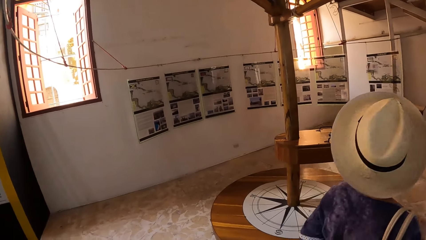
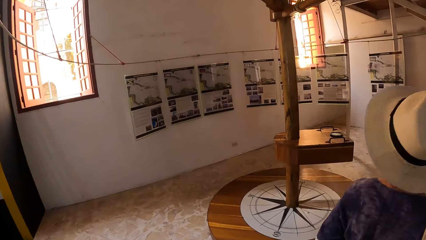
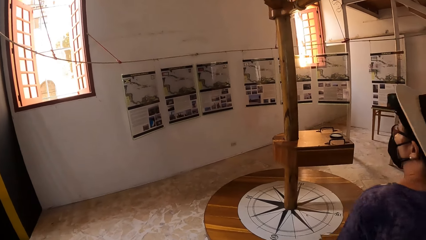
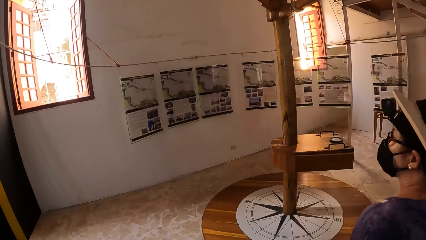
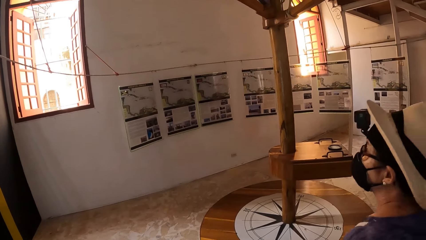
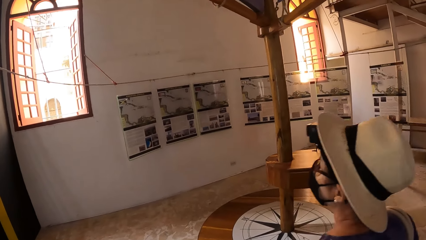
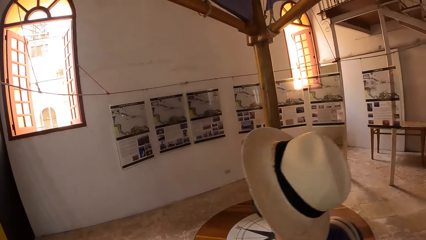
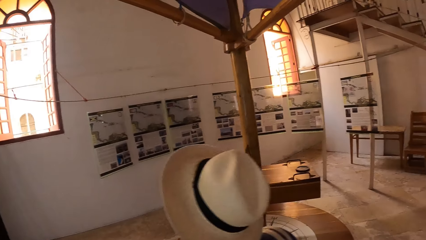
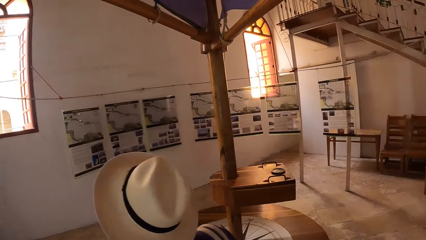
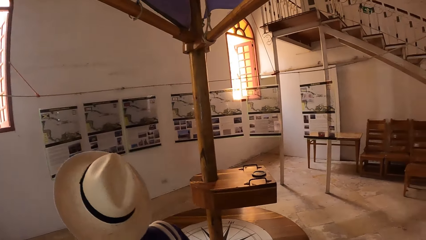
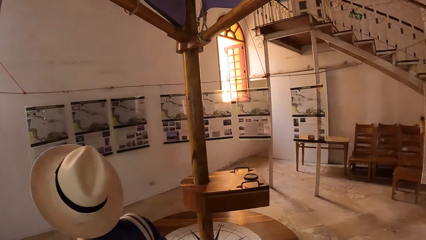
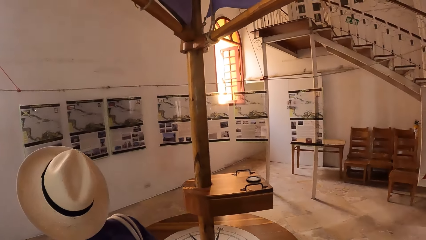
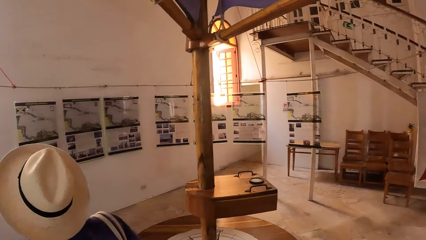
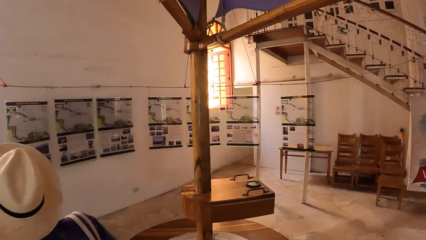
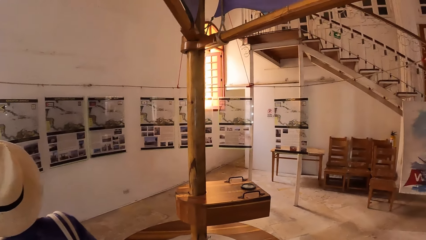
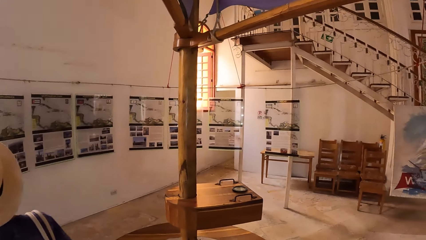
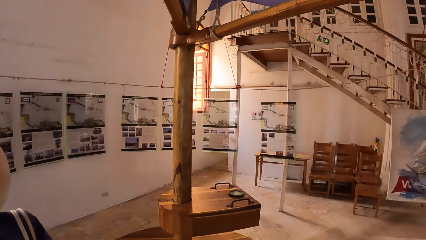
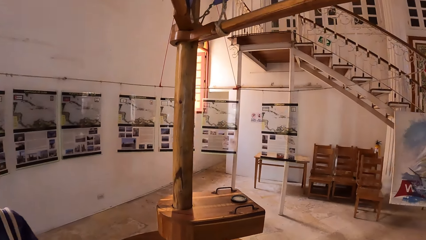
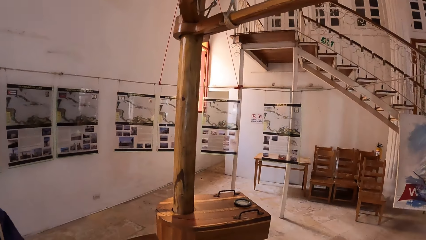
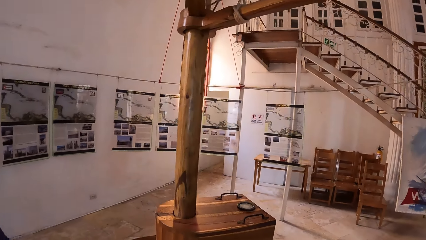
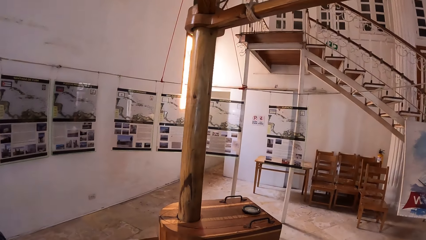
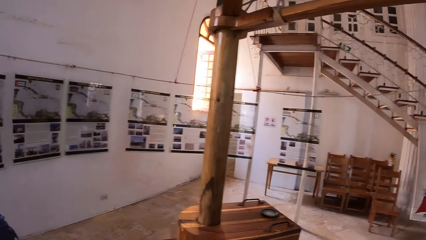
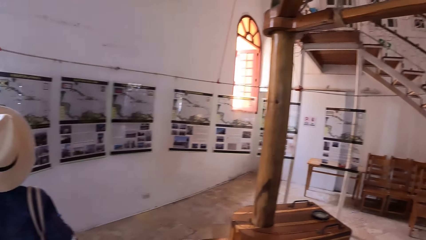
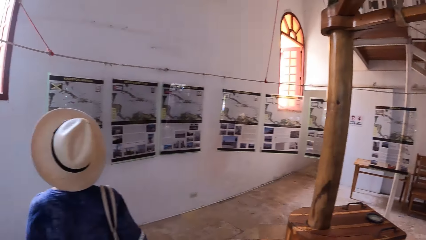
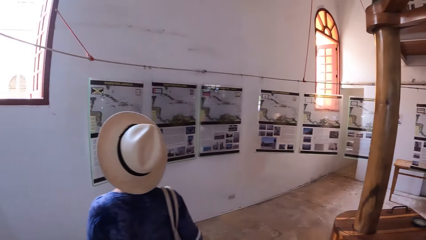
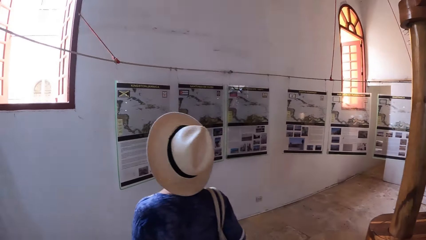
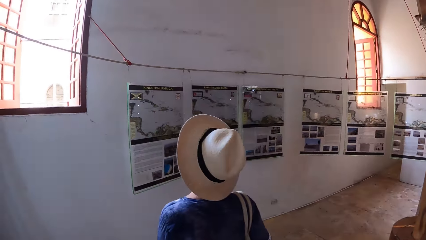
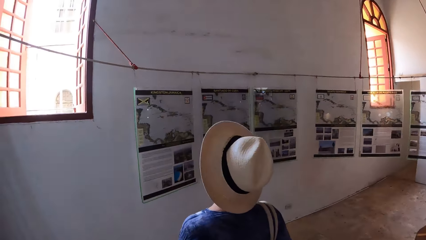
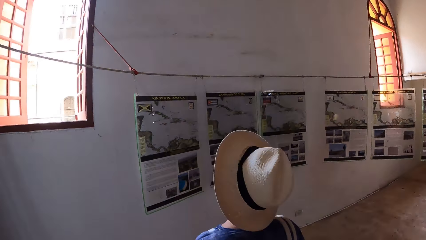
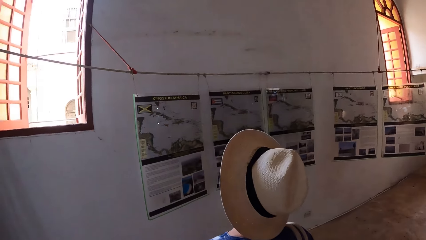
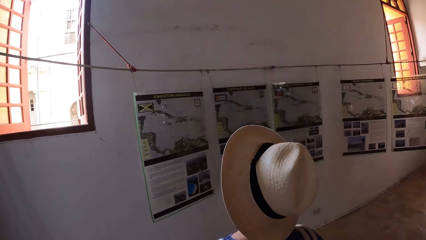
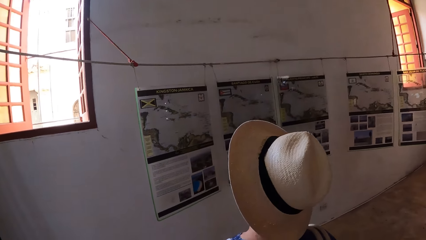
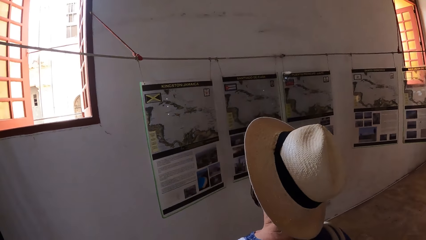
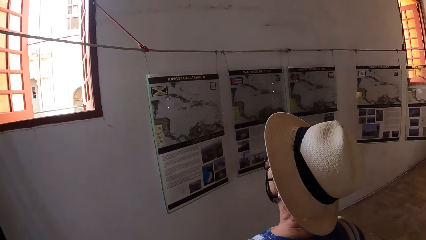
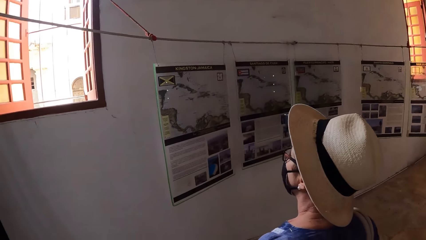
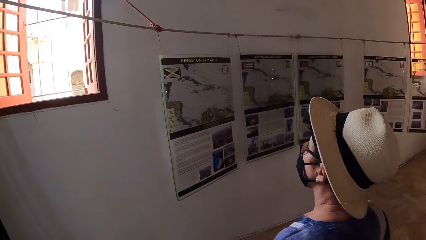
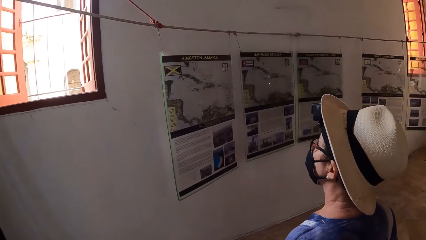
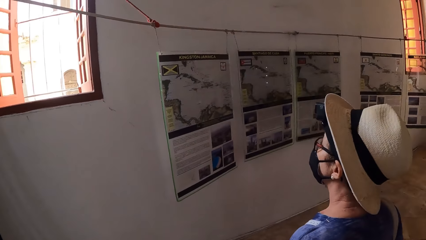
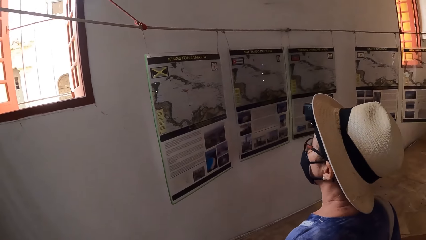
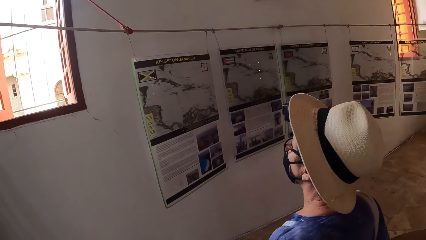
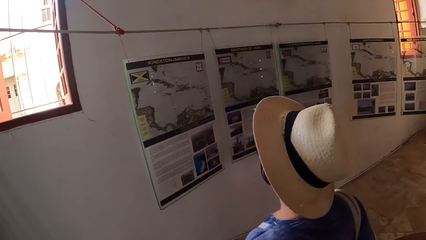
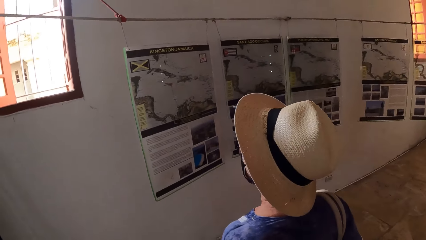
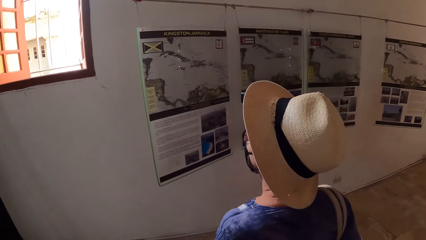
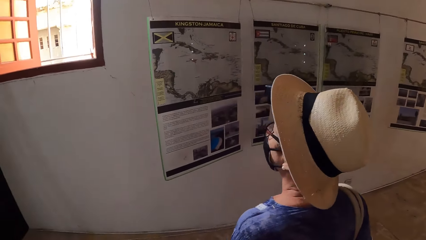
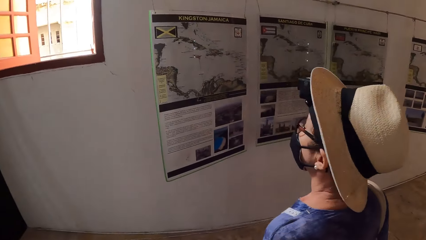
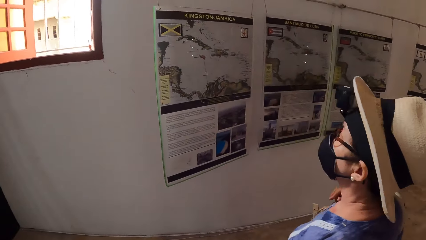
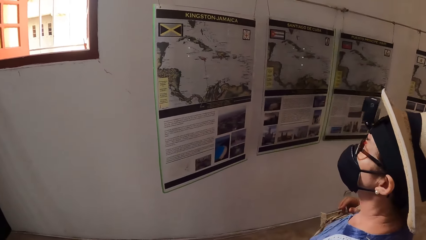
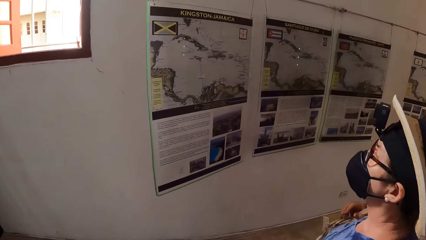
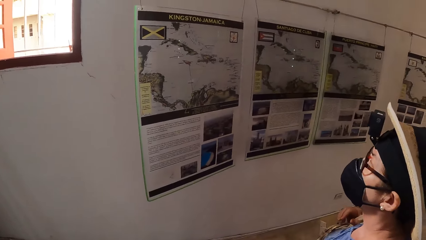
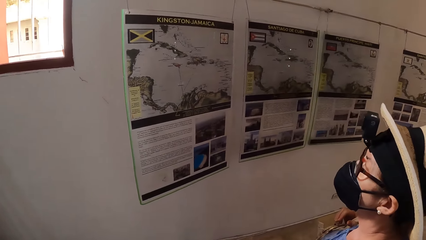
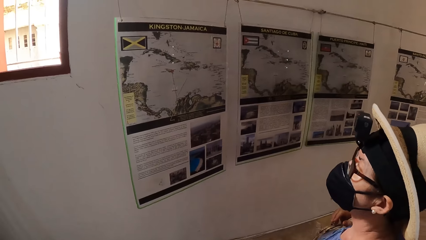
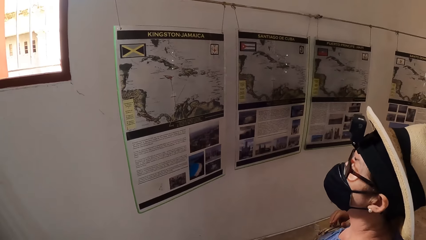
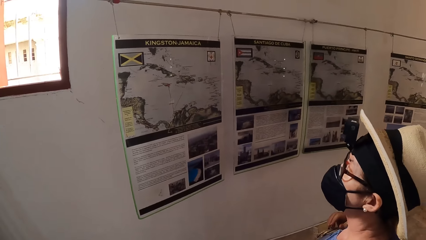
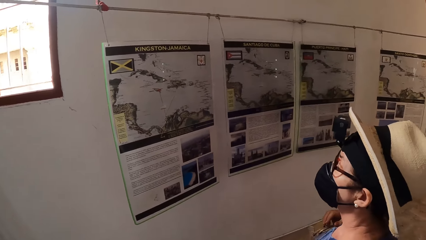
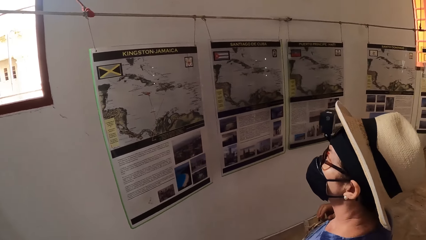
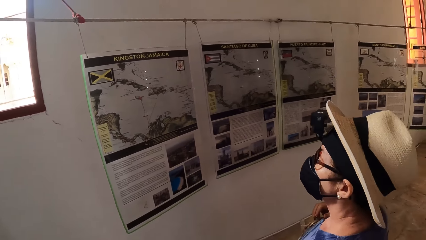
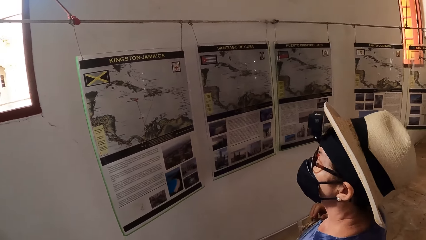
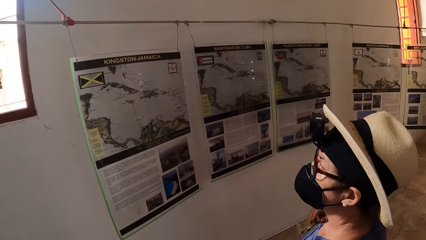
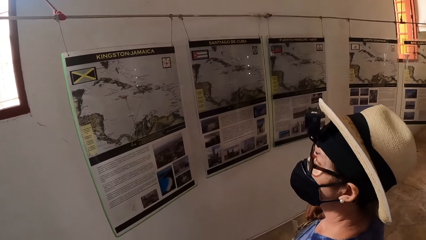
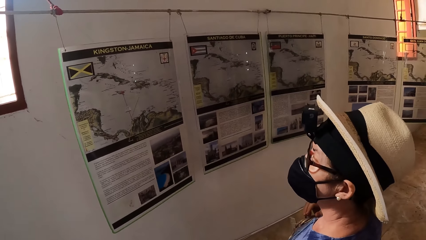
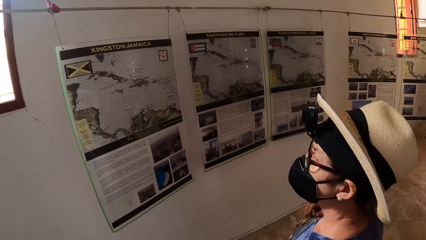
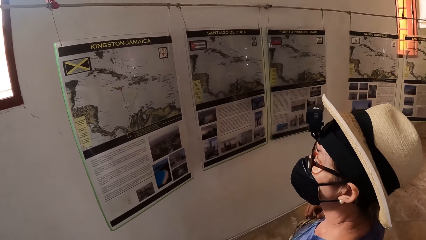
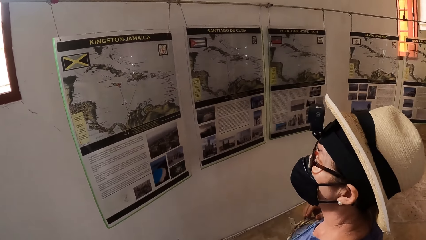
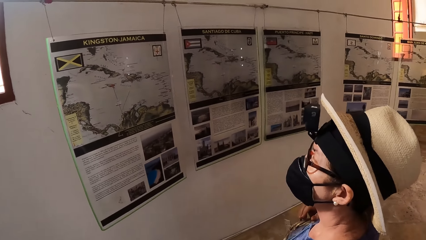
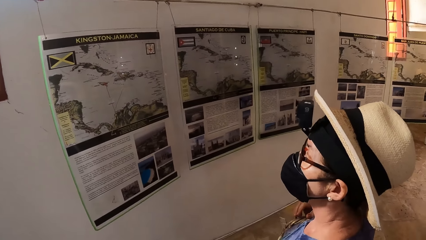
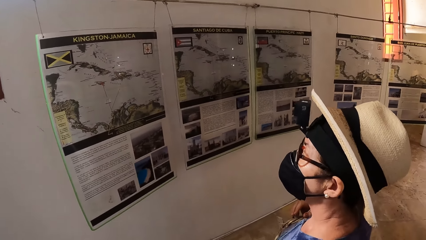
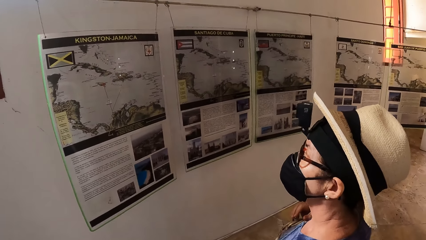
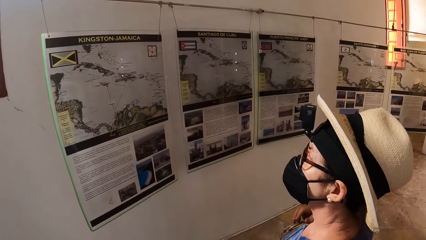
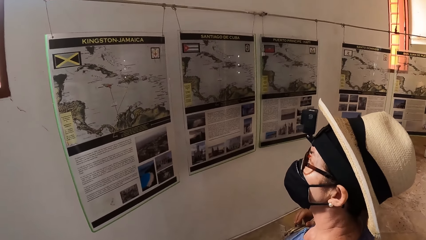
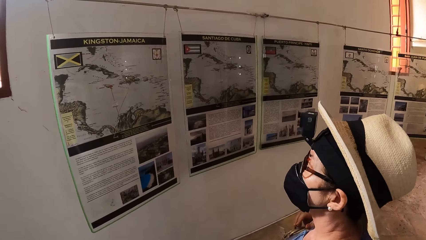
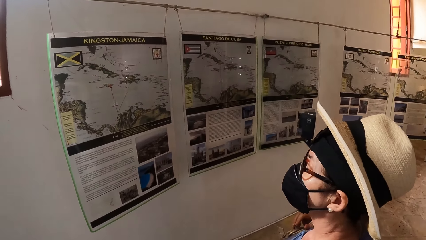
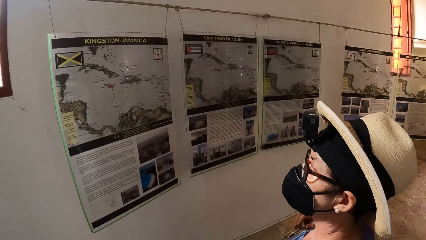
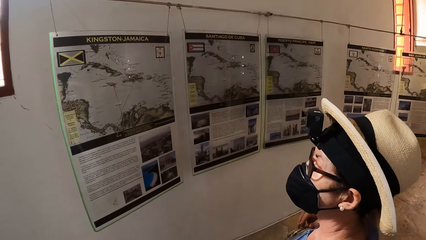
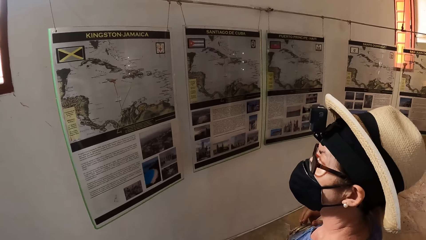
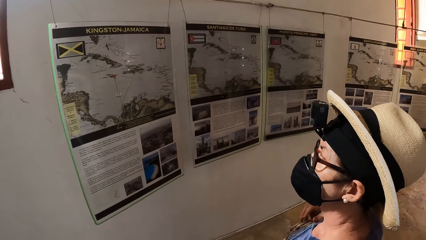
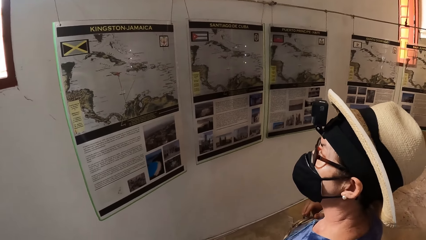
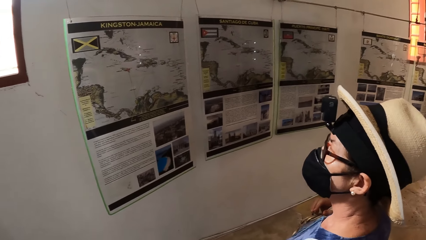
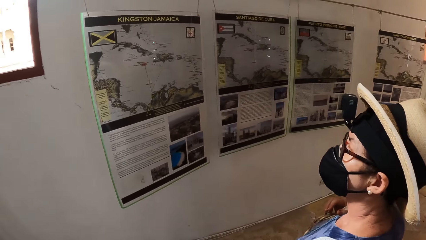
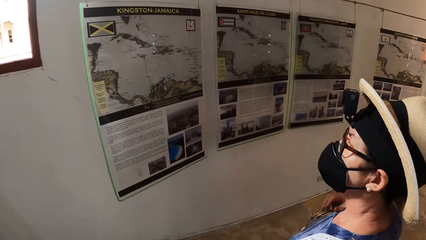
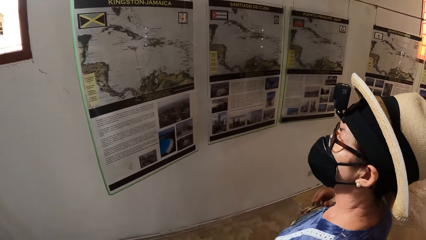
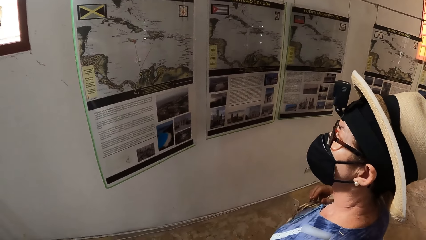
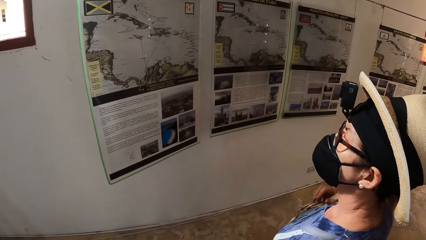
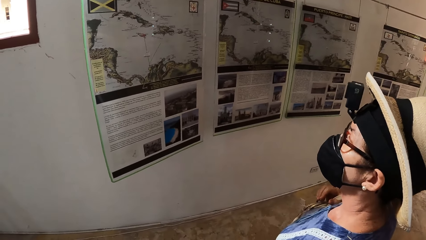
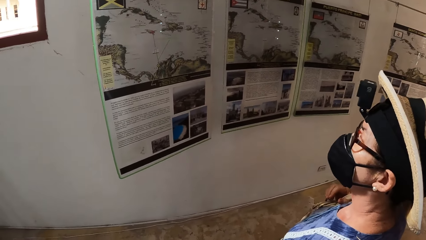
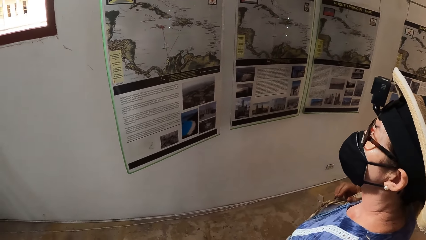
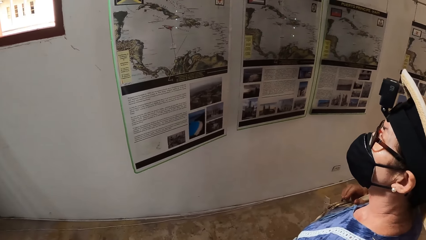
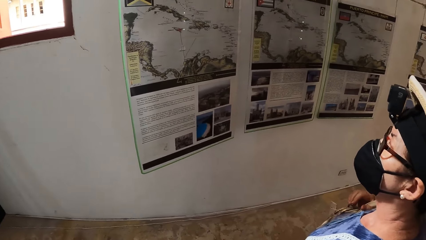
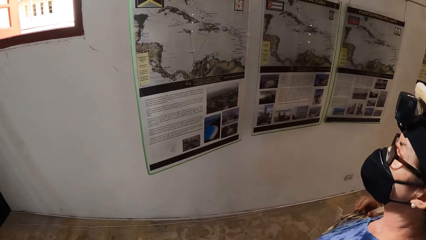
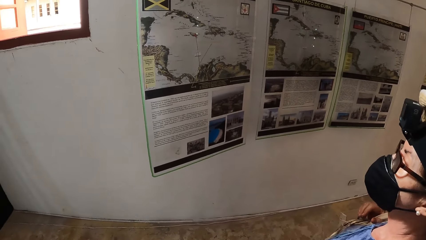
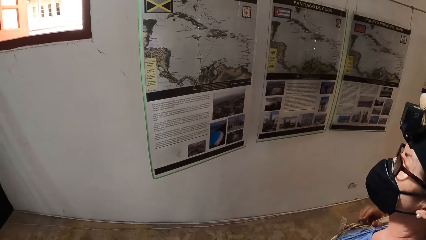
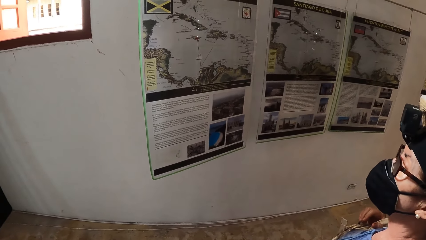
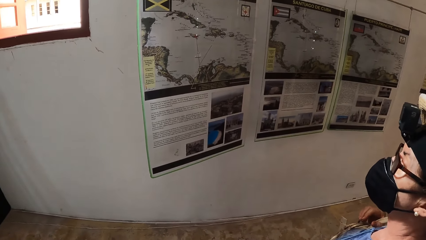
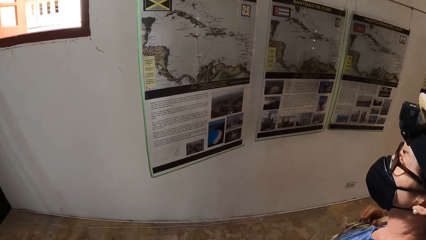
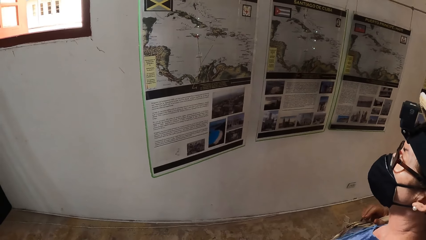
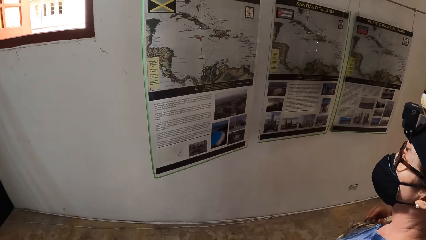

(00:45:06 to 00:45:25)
The camera wearer walks towards the group of glossy pictures. The woman walks towards the group of glossy pictures. The camera wearer looks in front.
